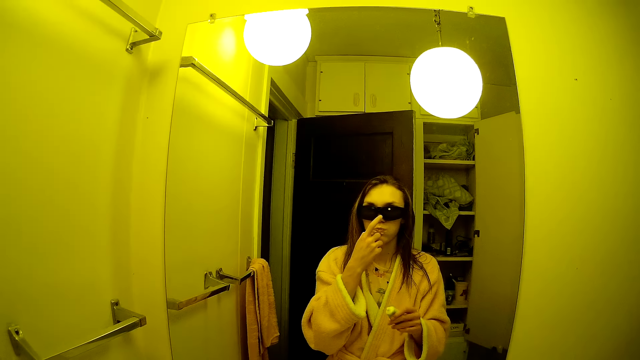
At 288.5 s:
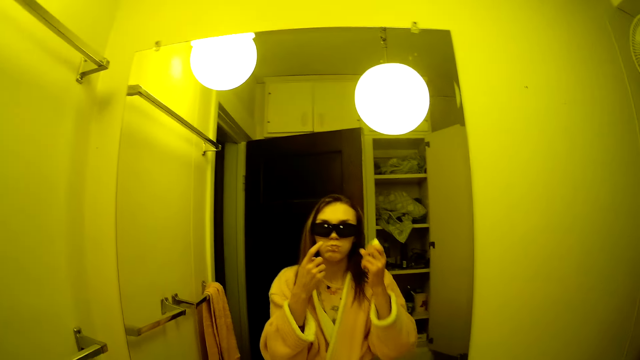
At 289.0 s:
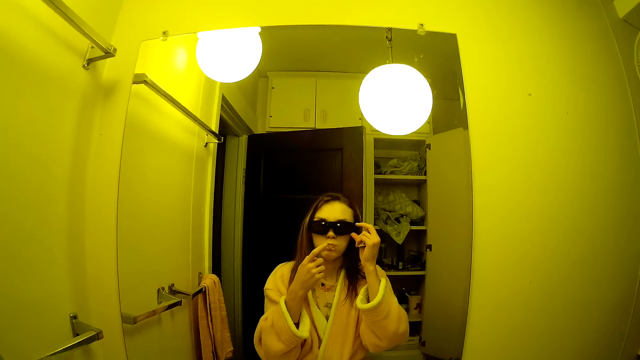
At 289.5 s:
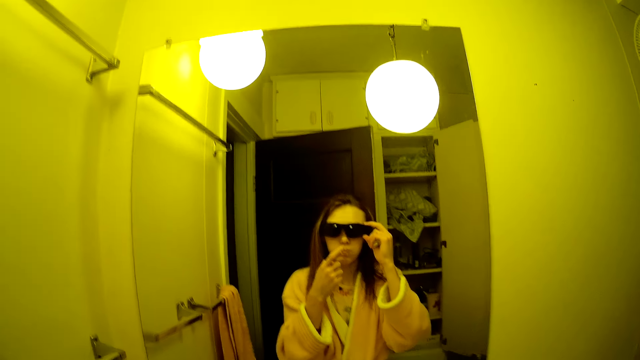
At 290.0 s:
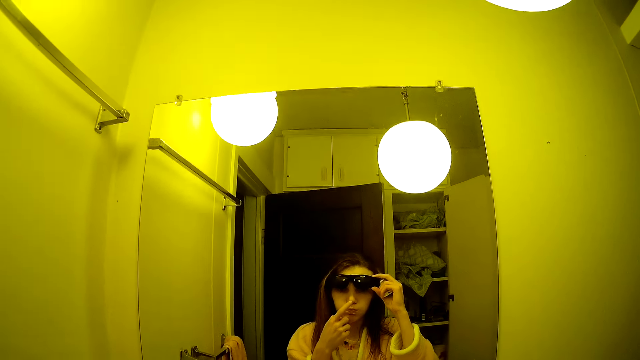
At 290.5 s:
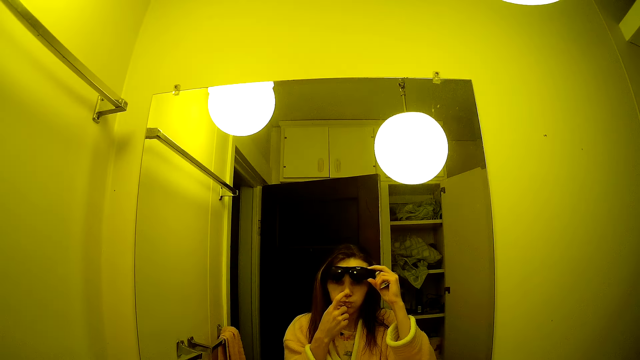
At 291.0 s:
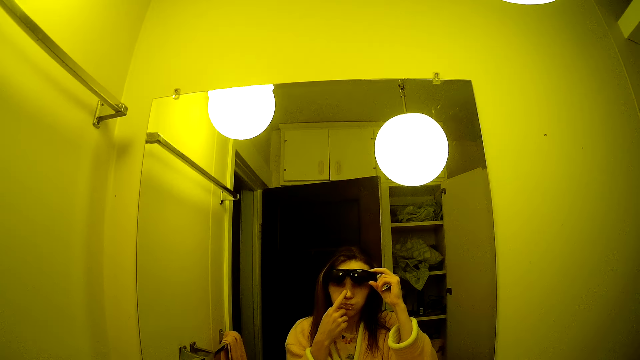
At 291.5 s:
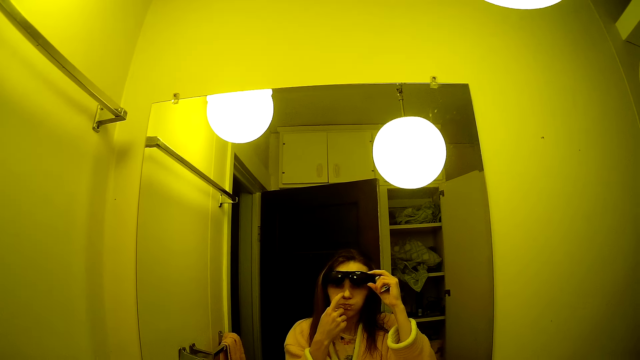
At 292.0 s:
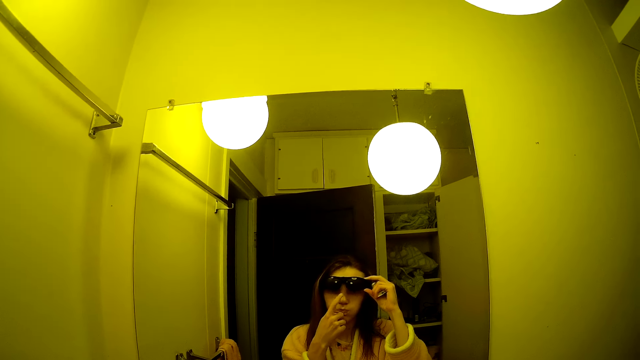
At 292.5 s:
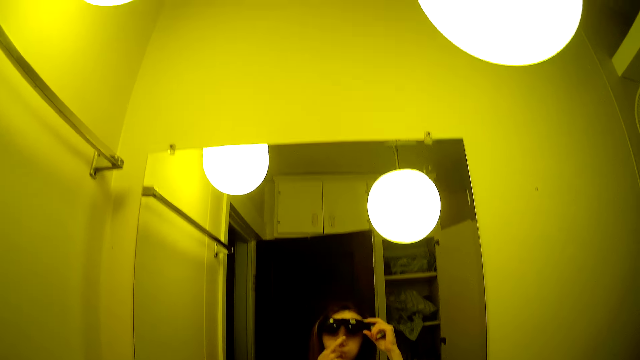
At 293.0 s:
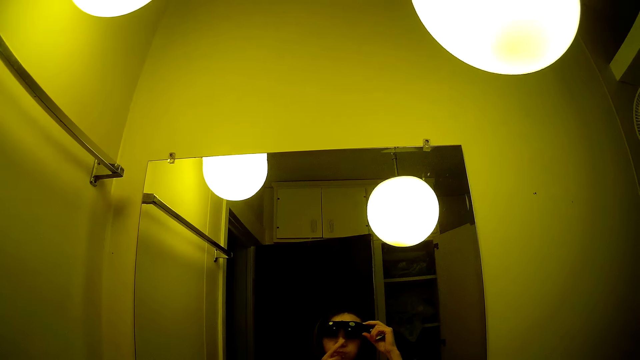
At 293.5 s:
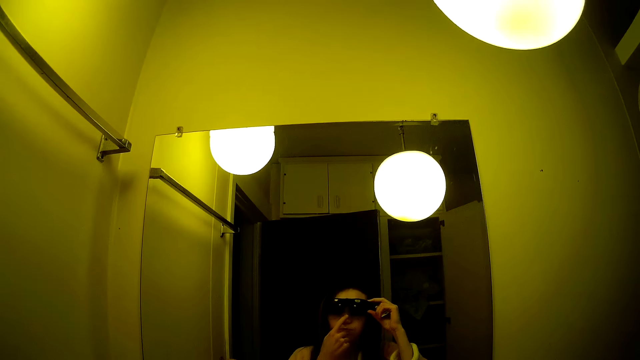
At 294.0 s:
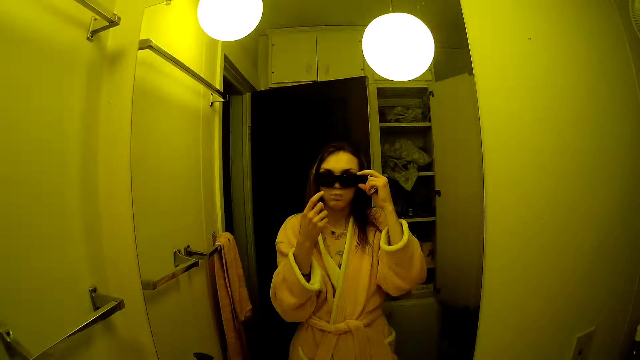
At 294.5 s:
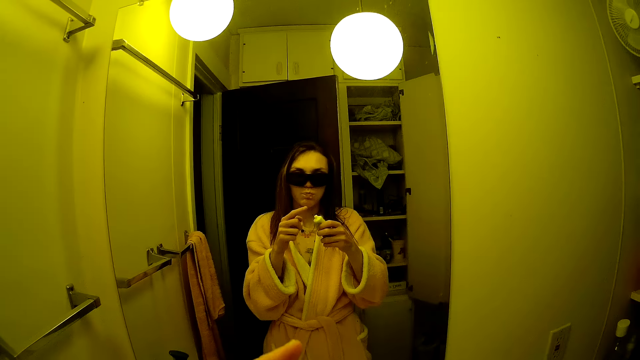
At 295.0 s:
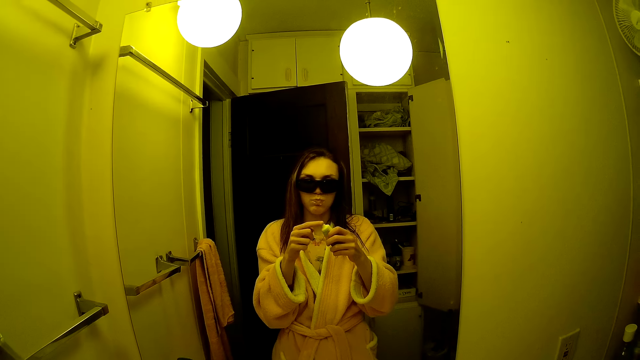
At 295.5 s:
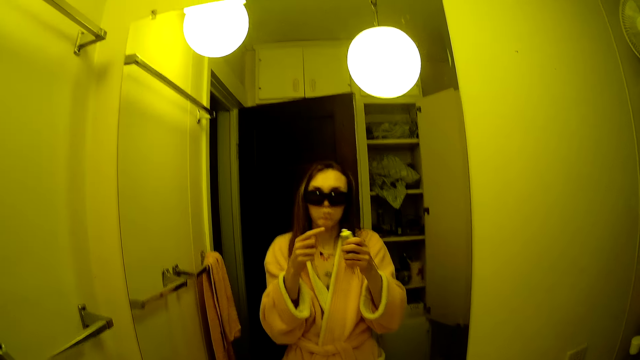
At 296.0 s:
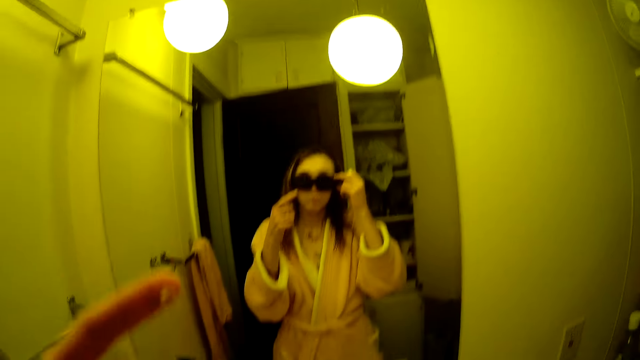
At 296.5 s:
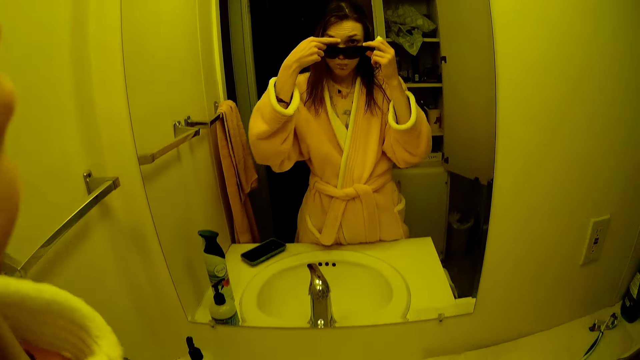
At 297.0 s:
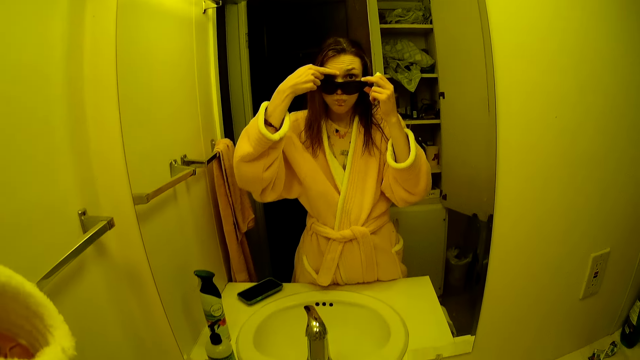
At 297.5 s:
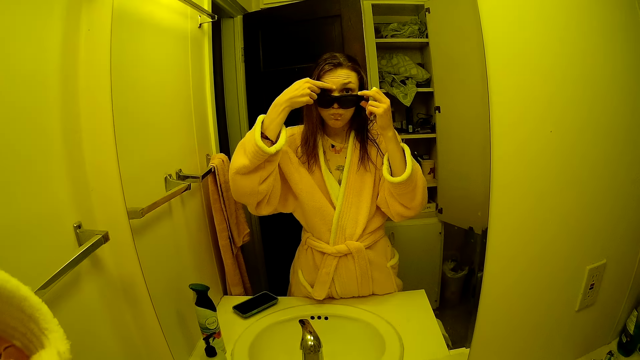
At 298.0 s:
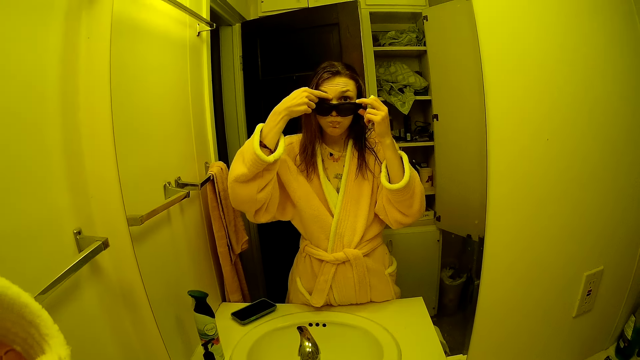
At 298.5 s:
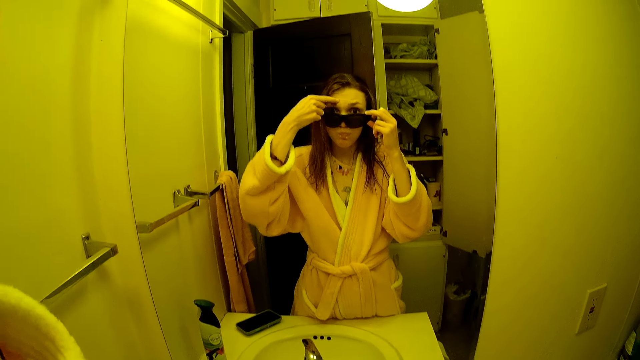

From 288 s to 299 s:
The camera wearer rubs the ointment on her nose with her right hand and the tube in her left hand. She raises her glasses with her left hand. She lowers her hands. She presses the ointment in her left hand on her right hand. She pulls down her glasses with her left hand. She raises her hands. She rubs the ointment on her forehead with her right hand.

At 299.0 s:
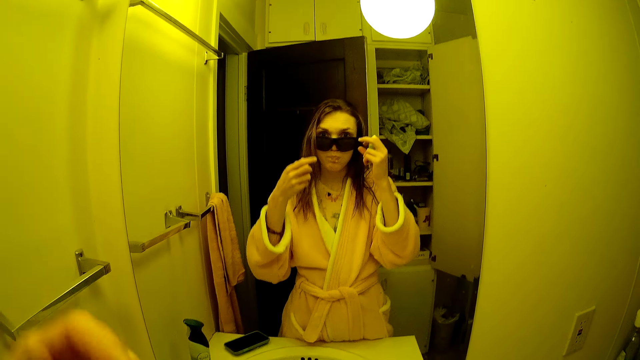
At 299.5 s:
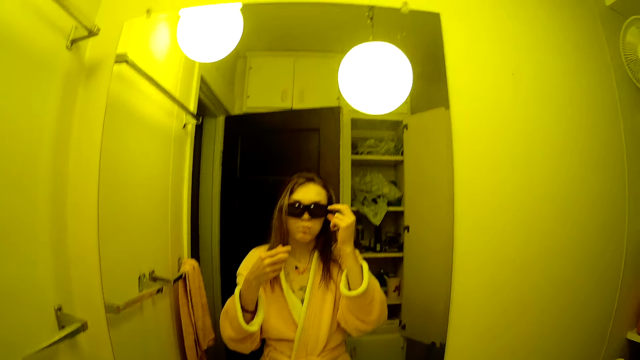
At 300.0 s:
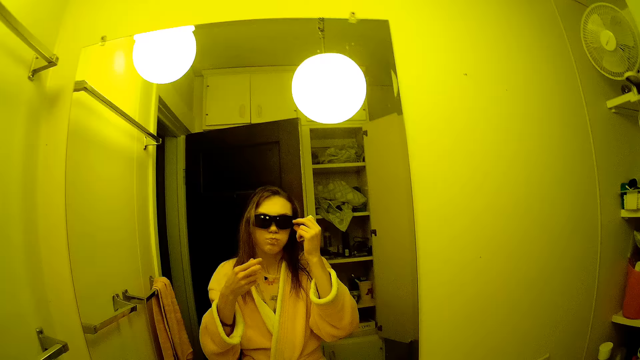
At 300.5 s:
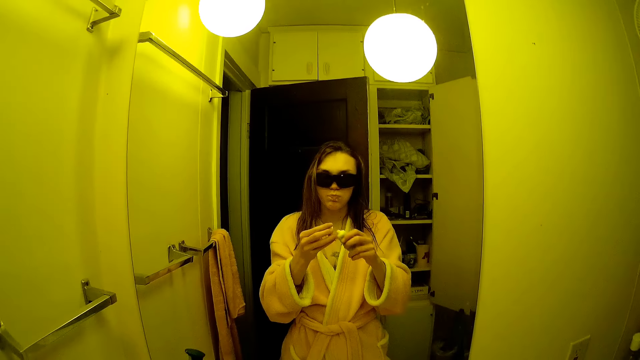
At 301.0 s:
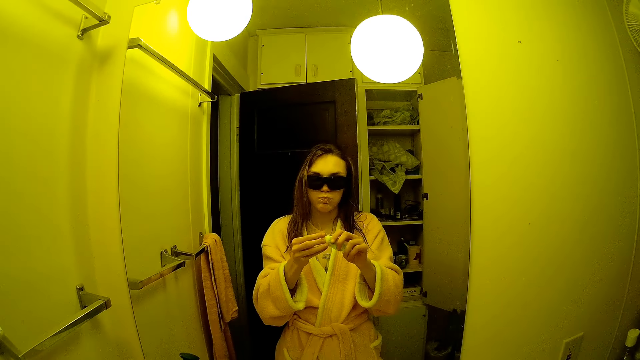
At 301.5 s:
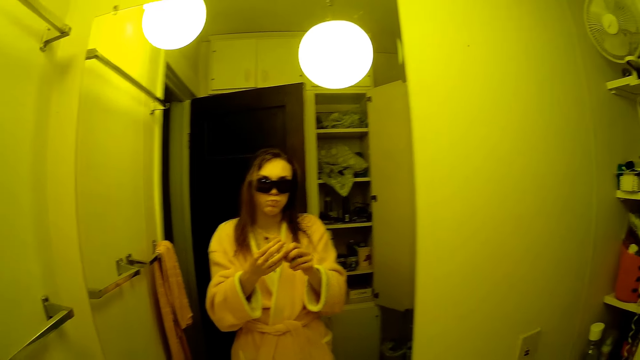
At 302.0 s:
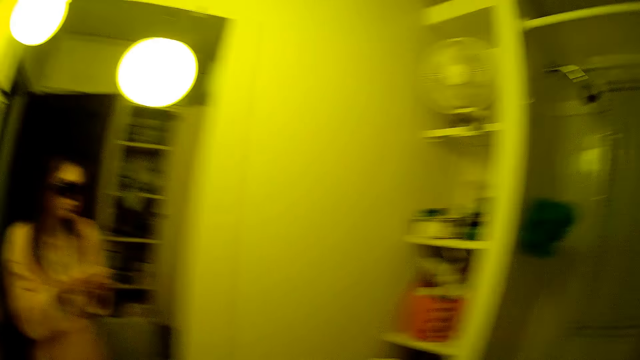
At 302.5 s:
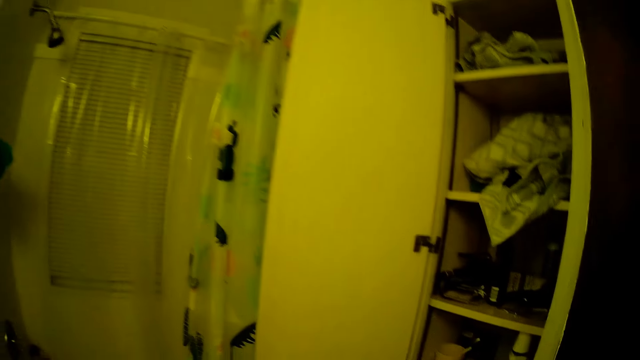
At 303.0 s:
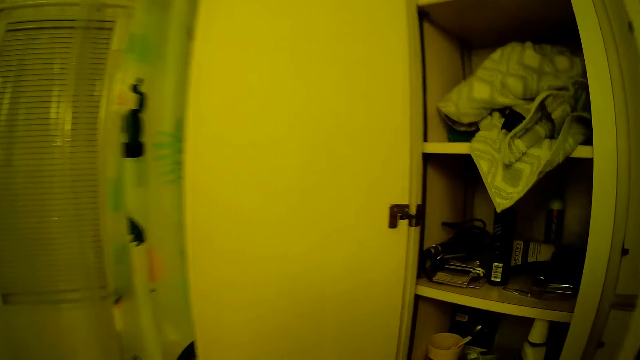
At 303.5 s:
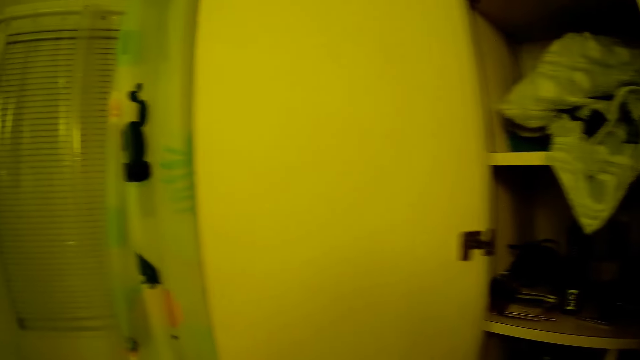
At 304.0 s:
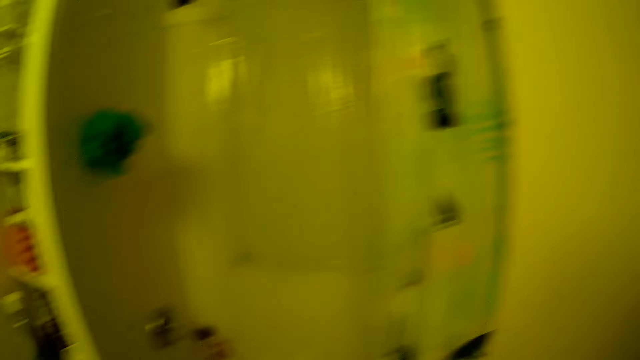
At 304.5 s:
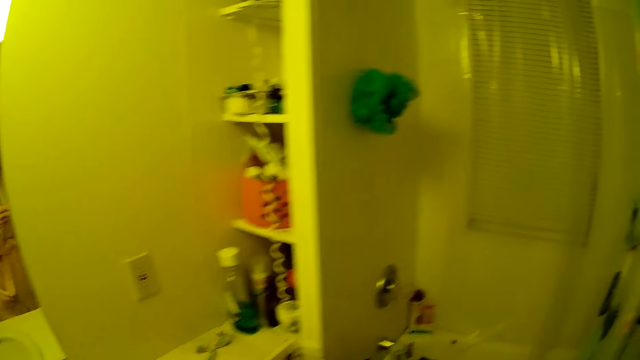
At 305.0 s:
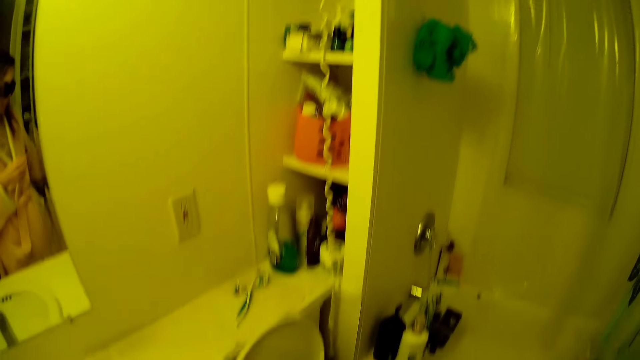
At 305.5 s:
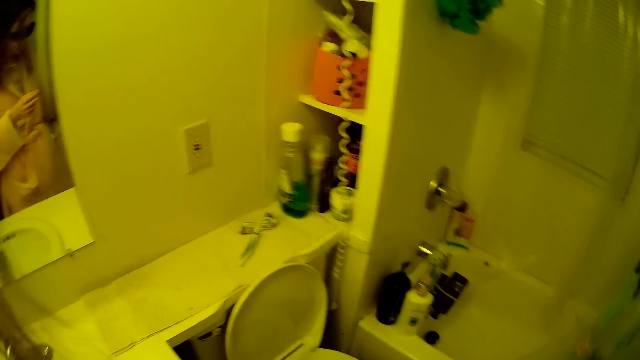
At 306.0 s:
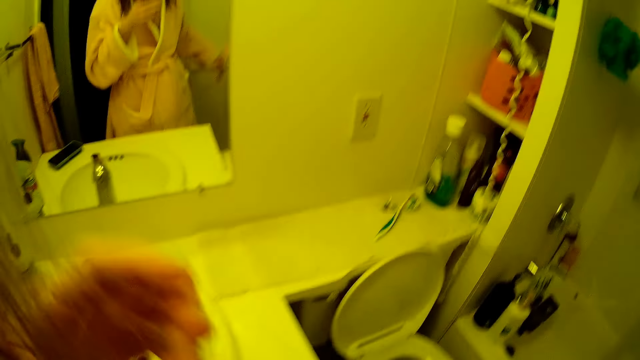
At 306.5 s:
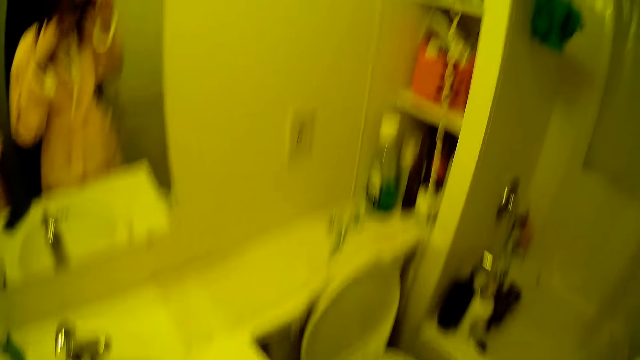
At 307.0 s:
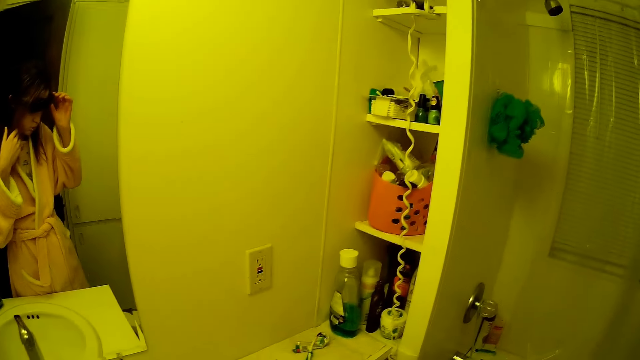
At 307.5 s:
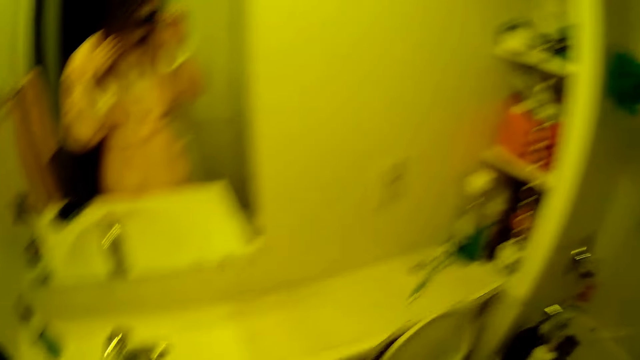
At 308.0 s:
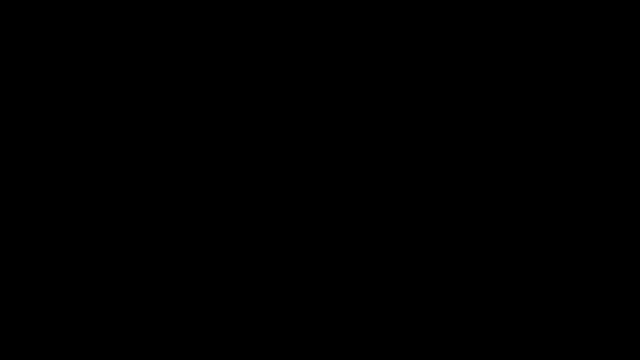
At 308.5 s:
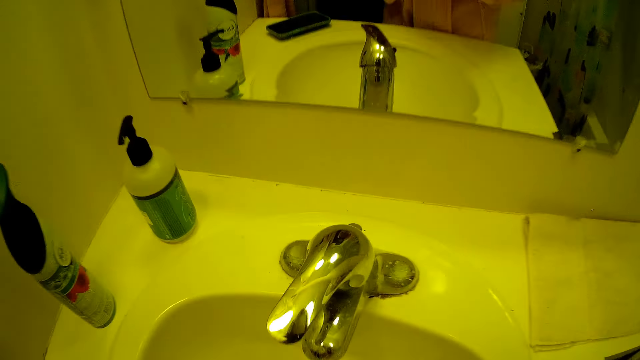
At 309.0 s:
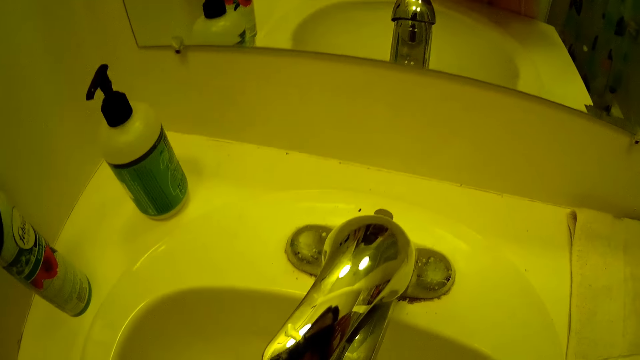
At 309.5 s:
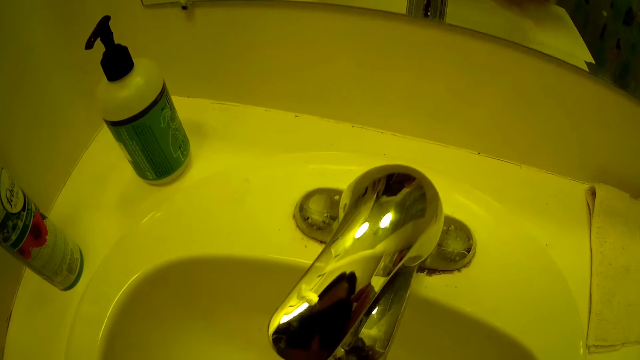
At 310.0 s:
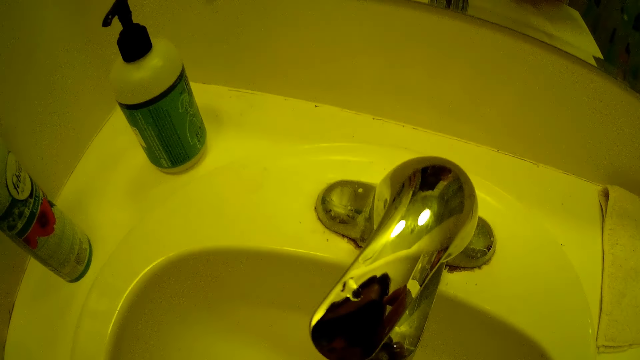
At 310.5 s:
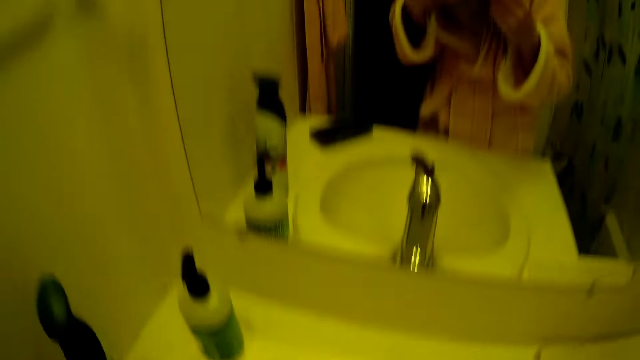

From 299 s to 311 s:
The camera wearer lowers her hand. She wears the glasses back with her left hand. She closes the ointment with her hands. She moves around.
